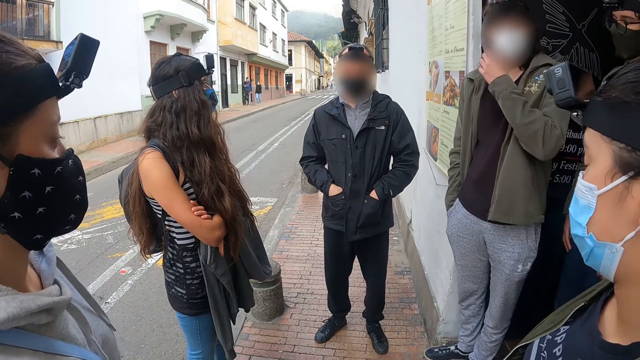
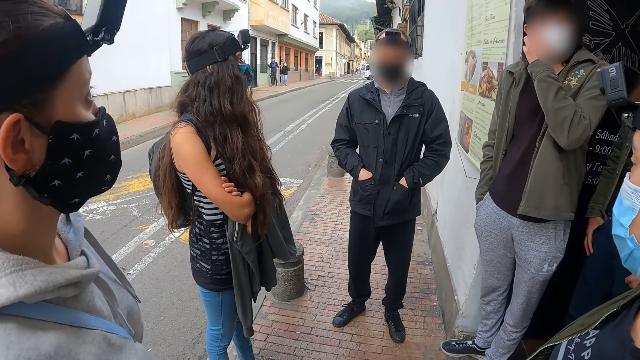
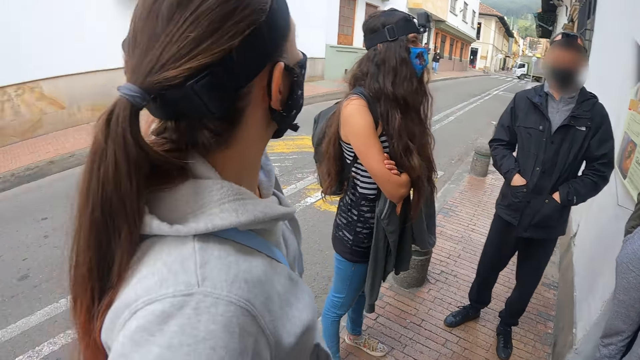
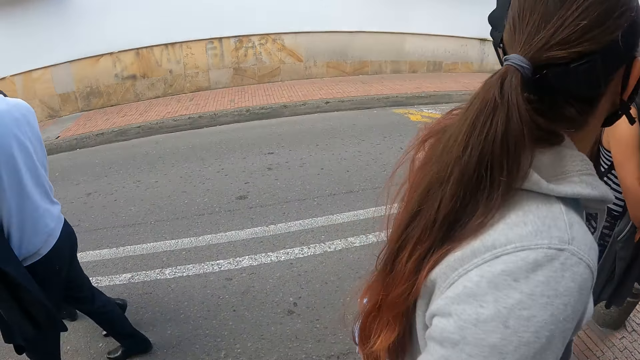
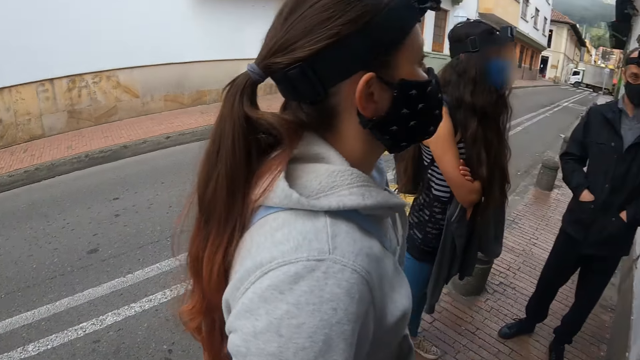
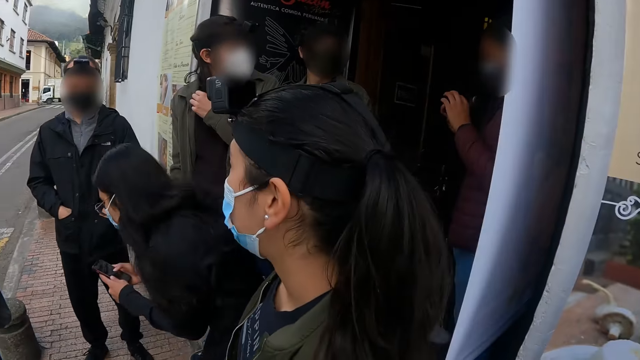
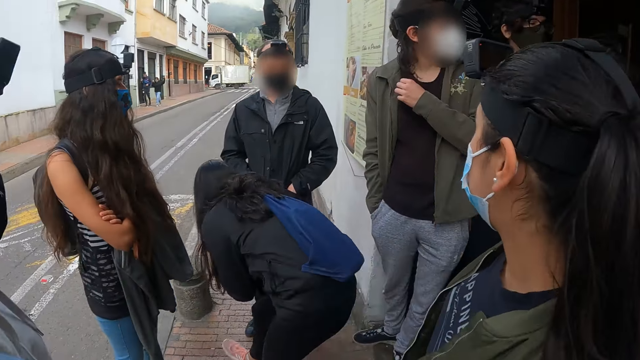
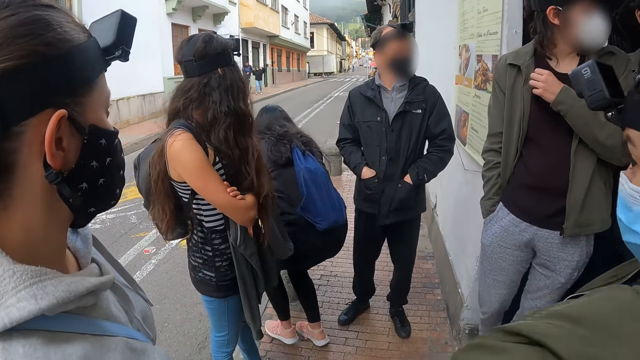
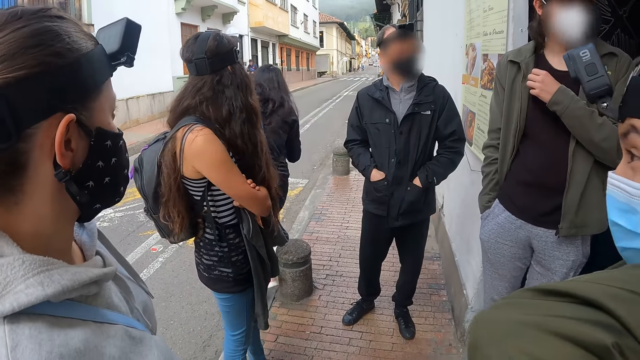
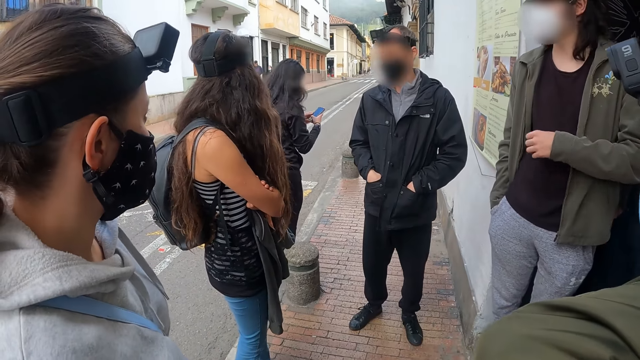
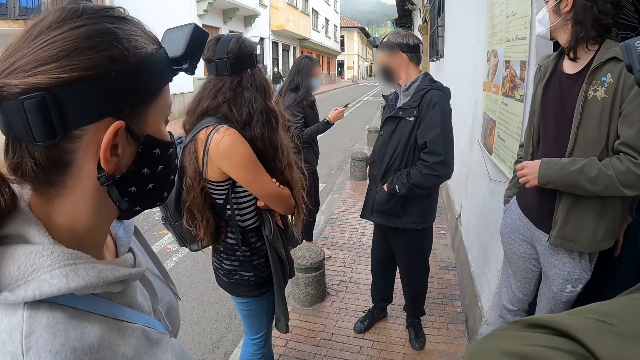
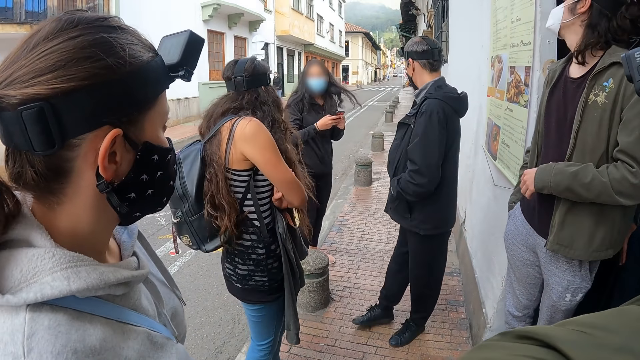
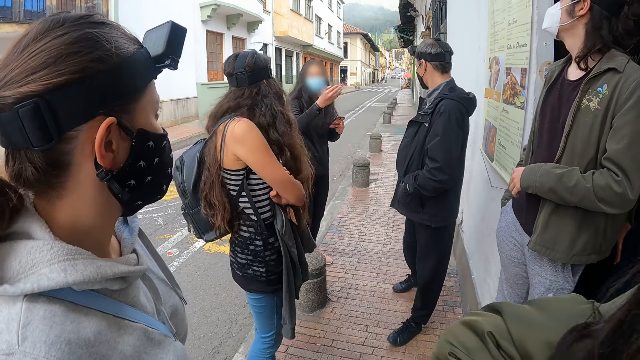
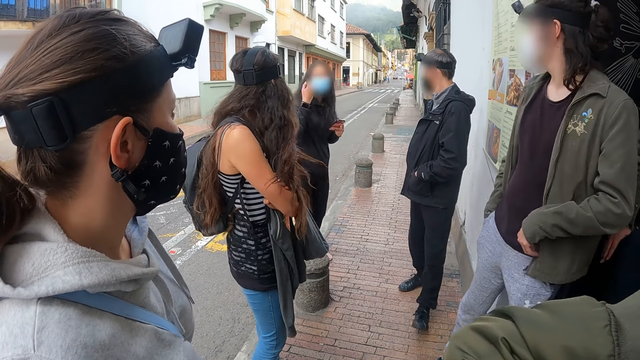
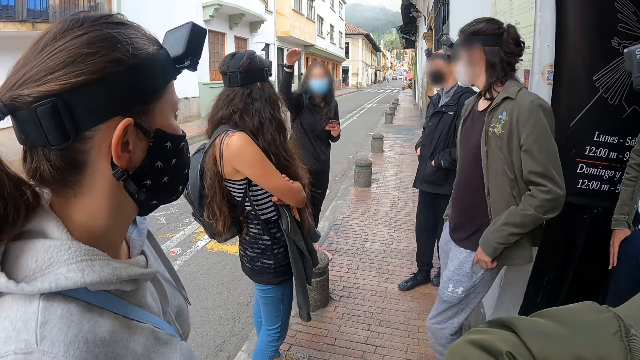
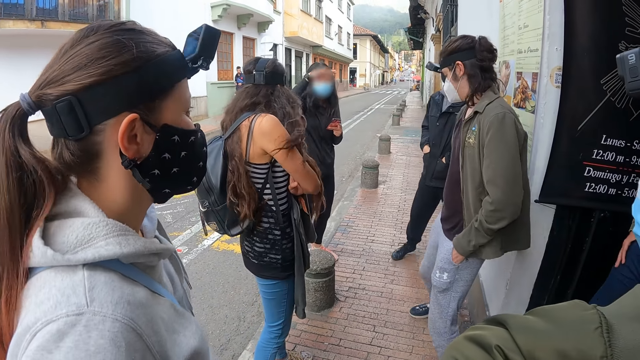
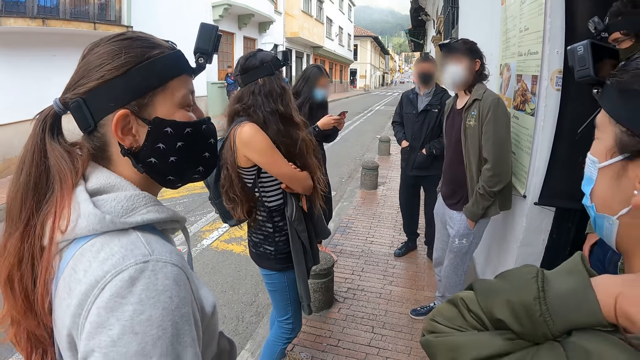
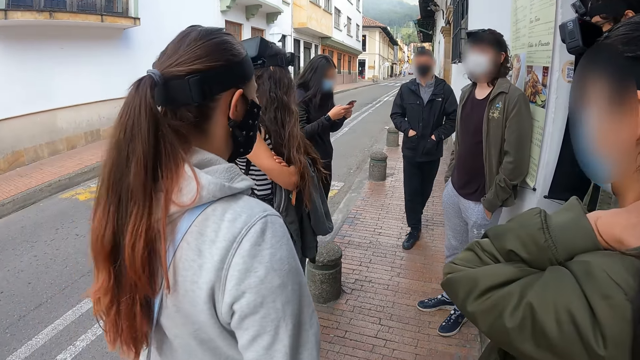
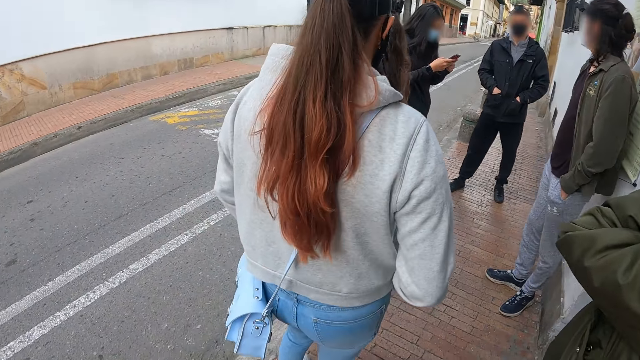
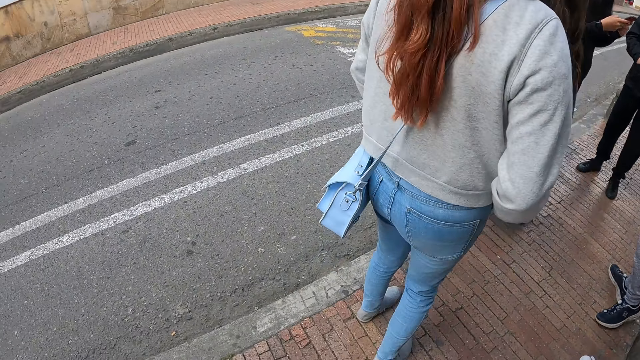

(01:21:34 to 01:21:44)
A man touches the face. The camera wearer looks around. A lady walks to the other side. The lady holds the phone. The lady operates the phone.

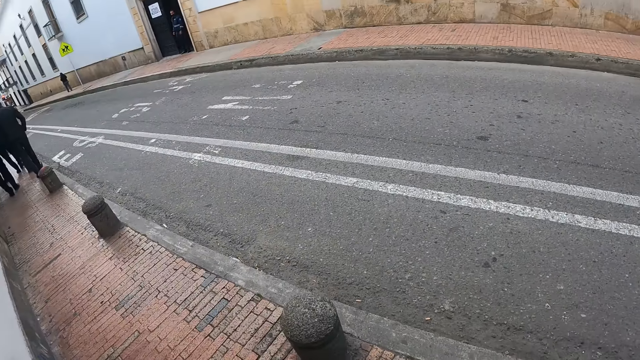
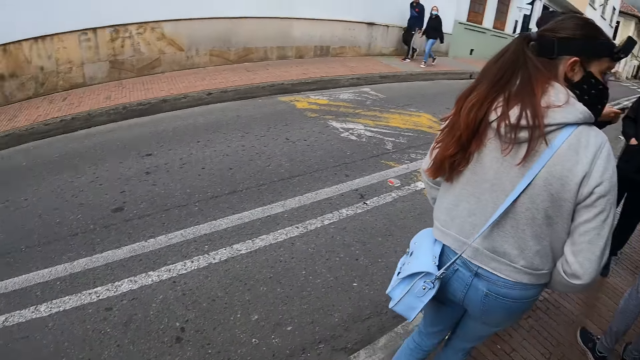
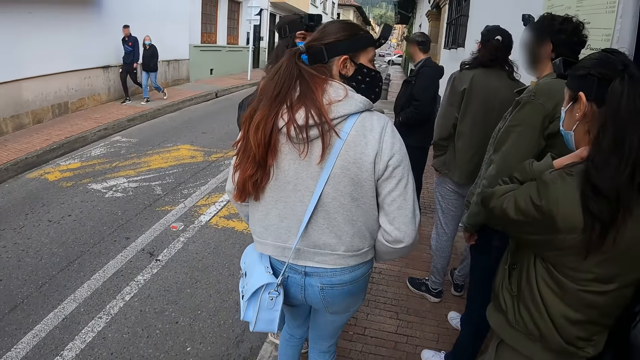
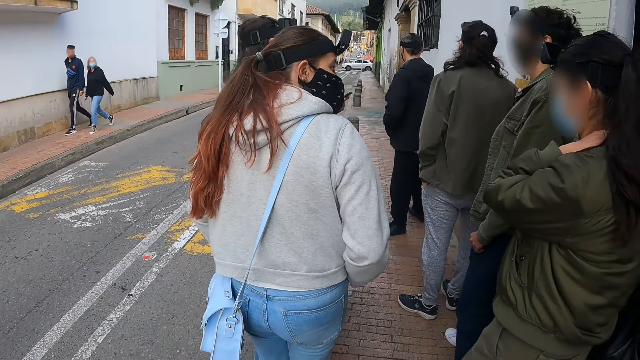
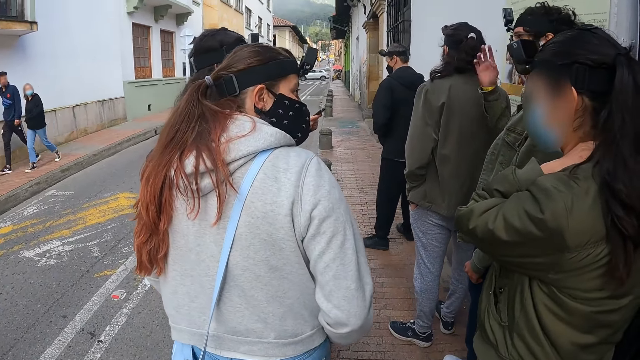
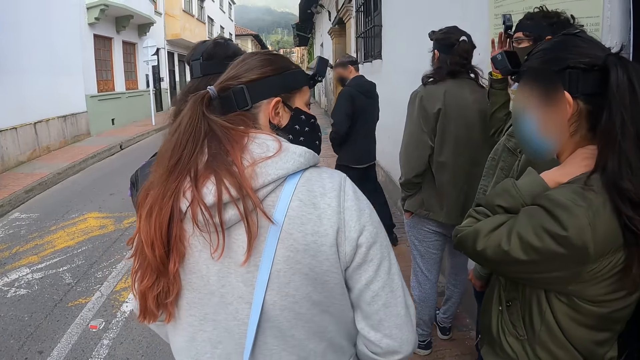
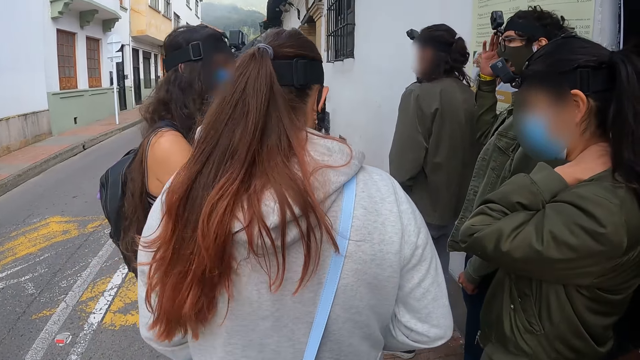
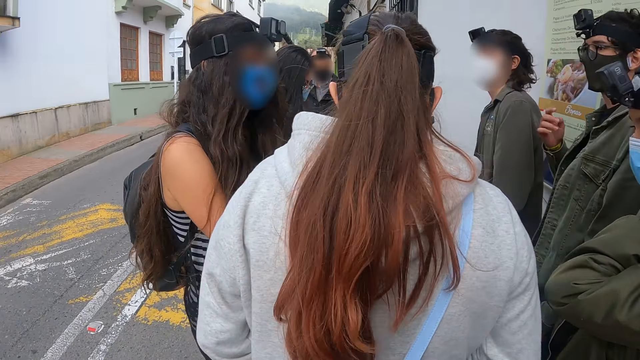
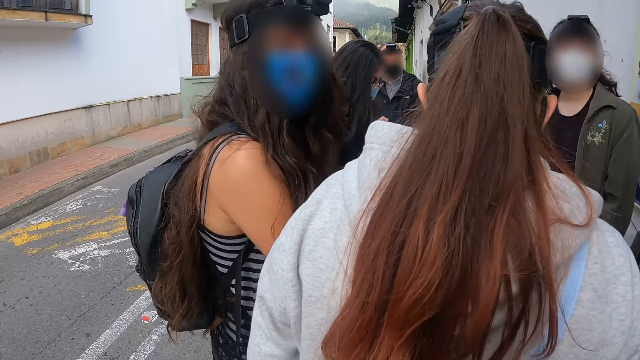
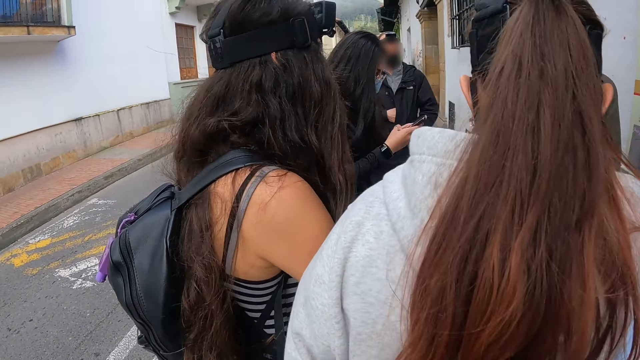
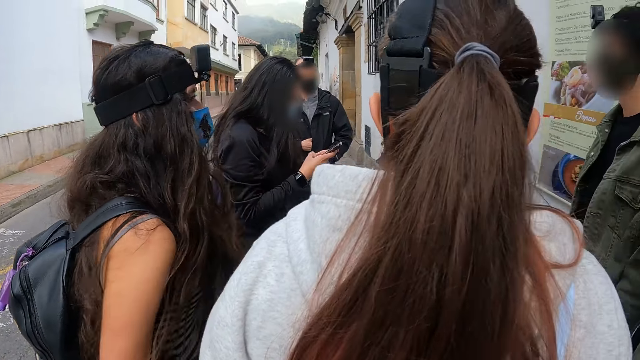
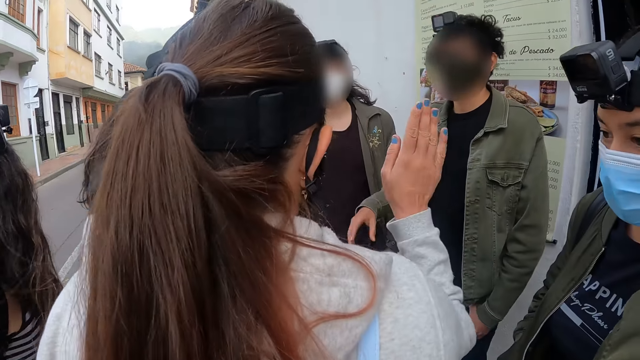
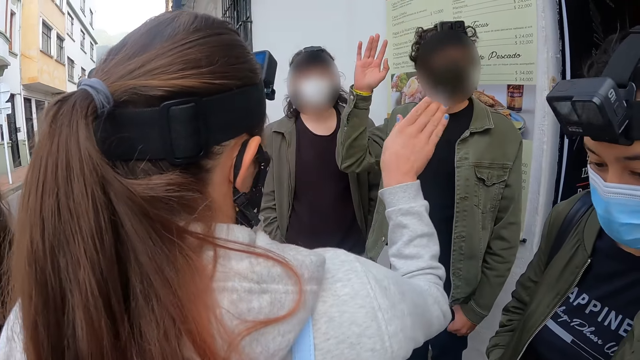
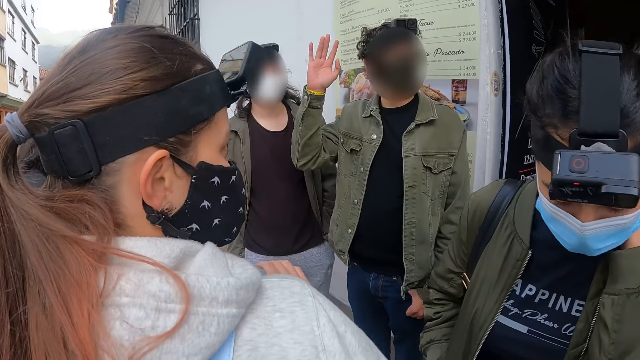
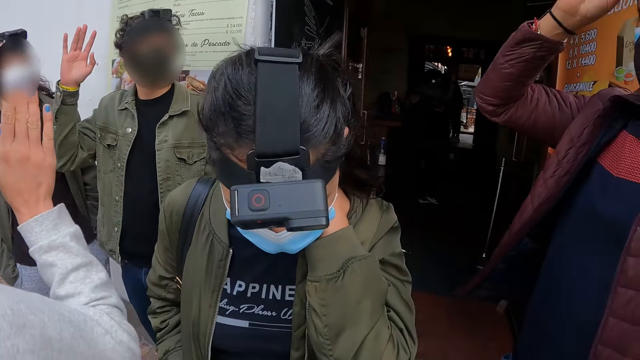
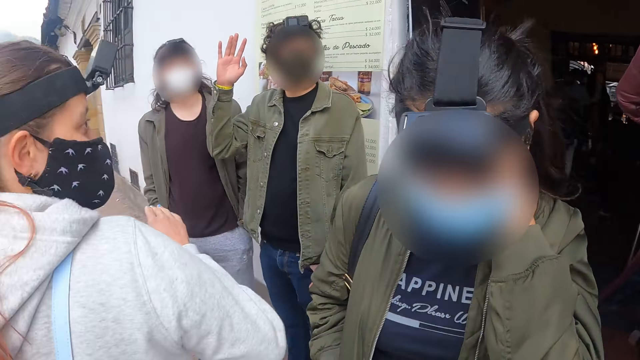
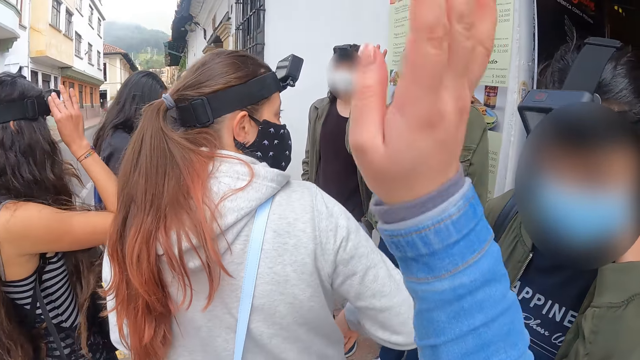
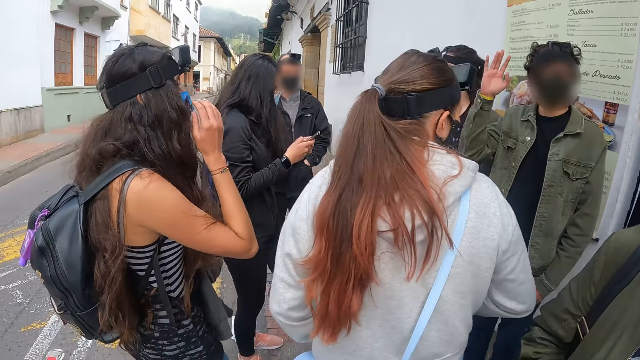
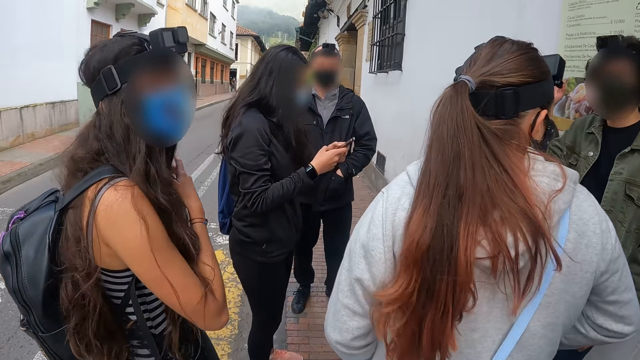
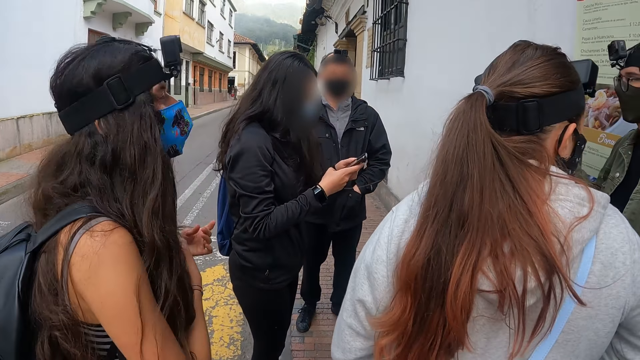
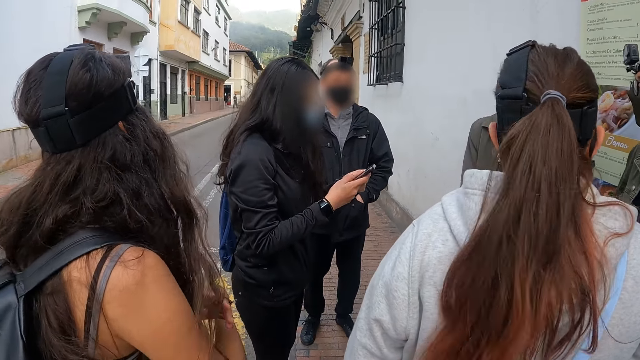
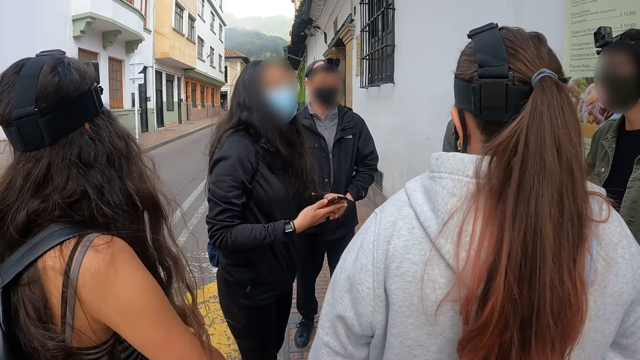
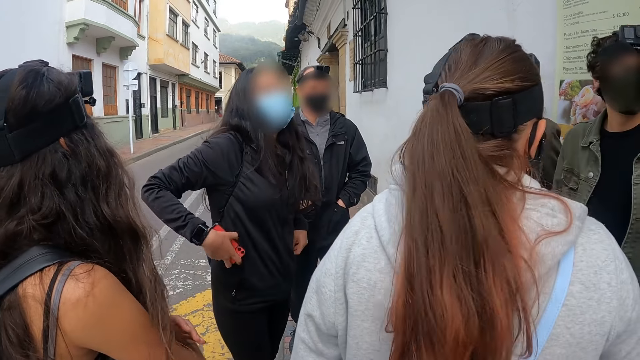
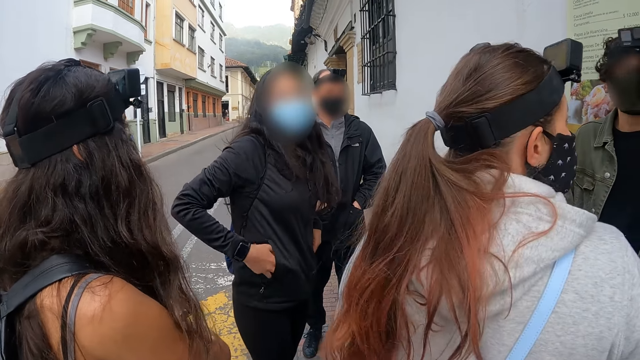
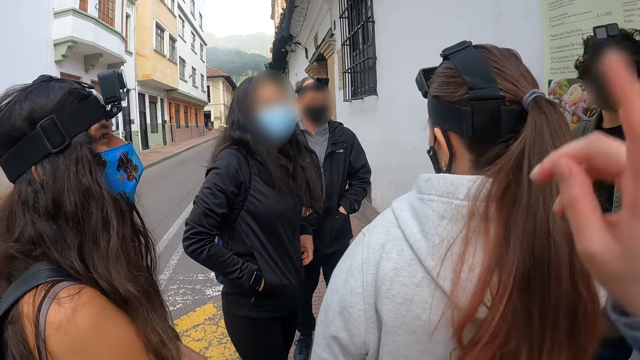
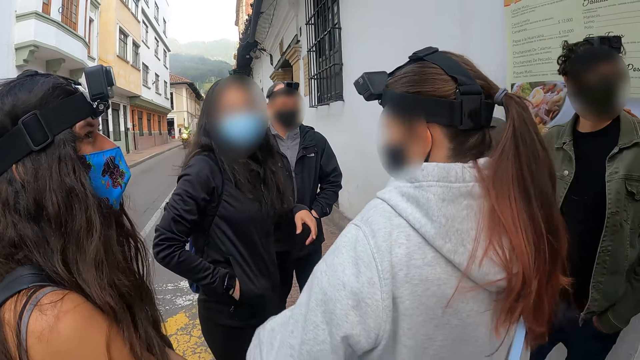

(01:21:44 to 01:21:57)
The camera wearer looks around. A man touches the mask. A lady lifts the hand. The man lifts the hand up. The lady lifts the hand. Another lady touches her hair. A third lady puts a phone in the pocket.
